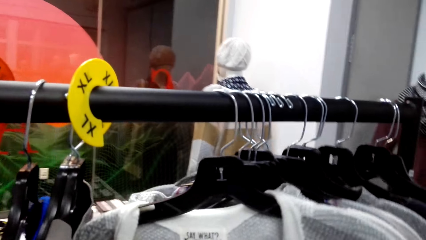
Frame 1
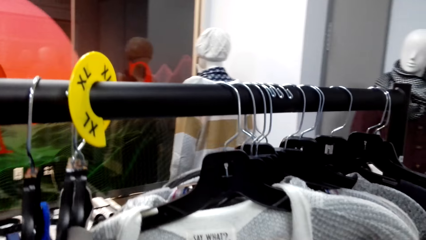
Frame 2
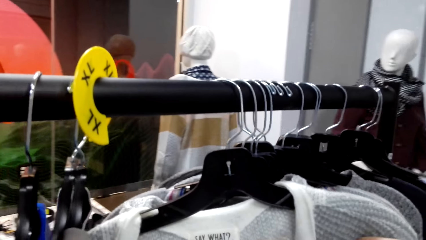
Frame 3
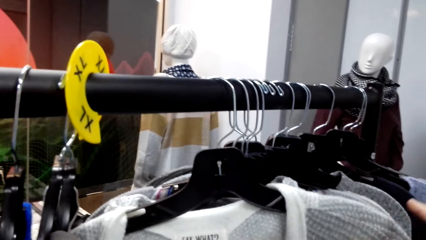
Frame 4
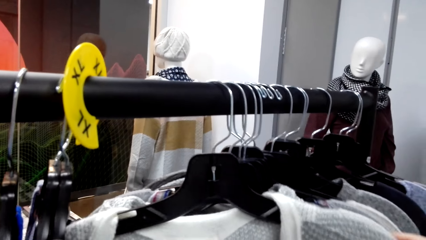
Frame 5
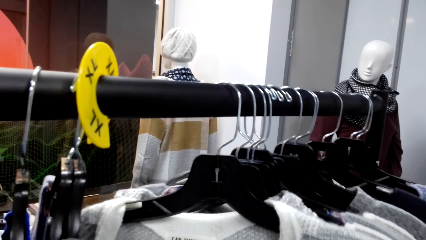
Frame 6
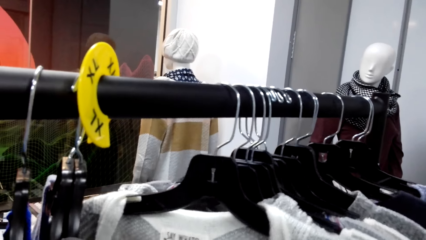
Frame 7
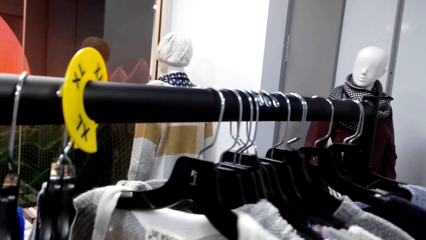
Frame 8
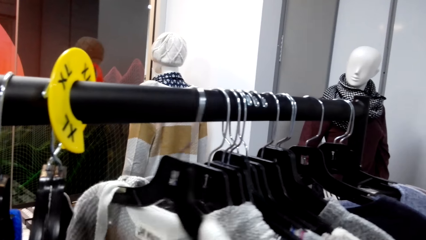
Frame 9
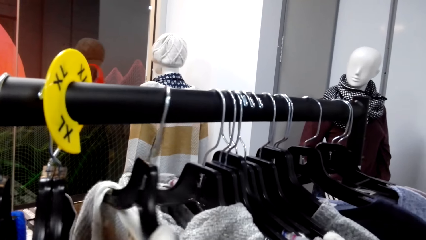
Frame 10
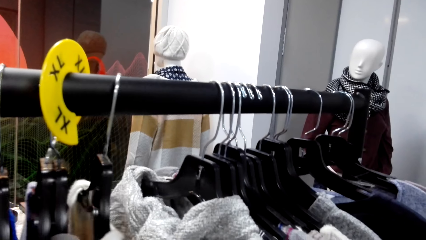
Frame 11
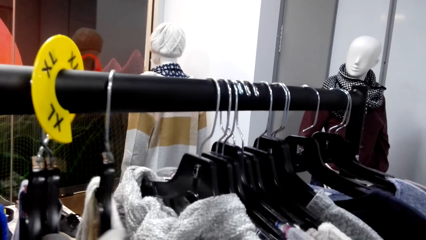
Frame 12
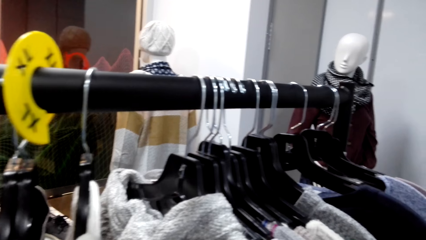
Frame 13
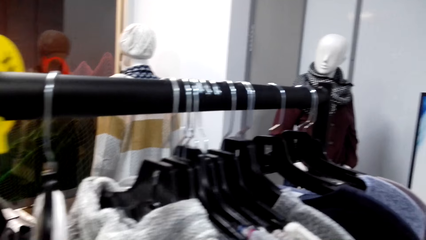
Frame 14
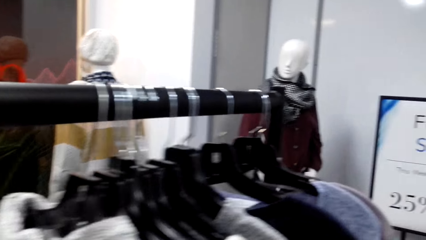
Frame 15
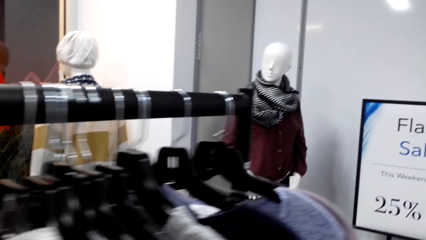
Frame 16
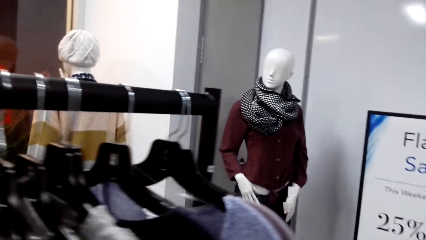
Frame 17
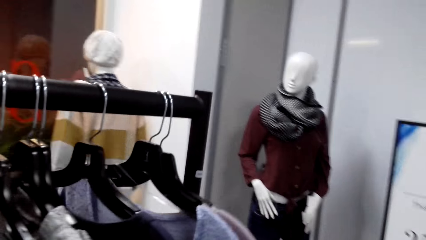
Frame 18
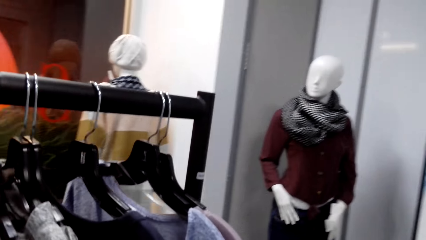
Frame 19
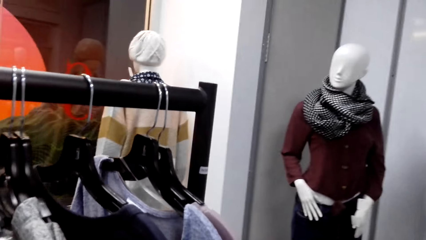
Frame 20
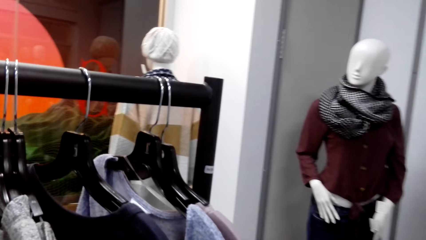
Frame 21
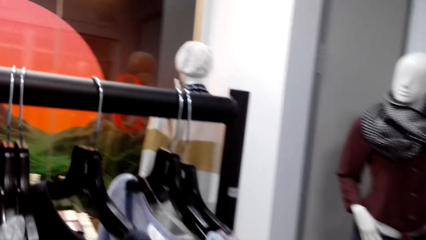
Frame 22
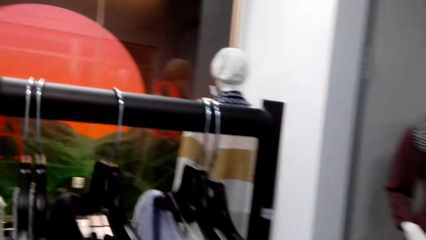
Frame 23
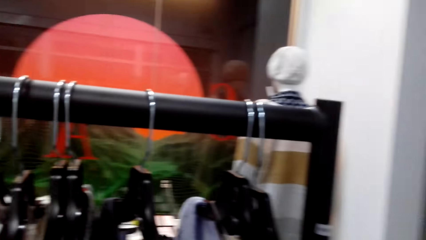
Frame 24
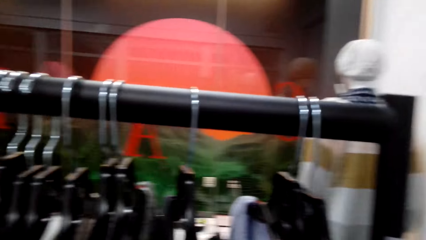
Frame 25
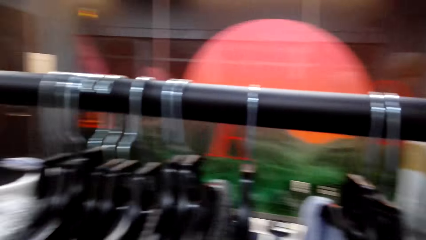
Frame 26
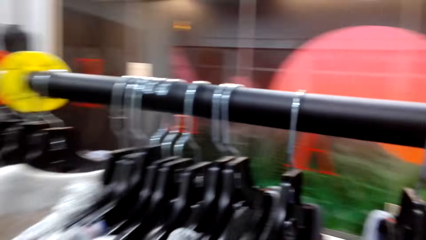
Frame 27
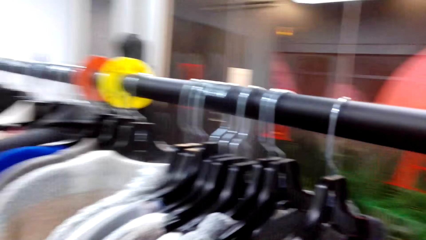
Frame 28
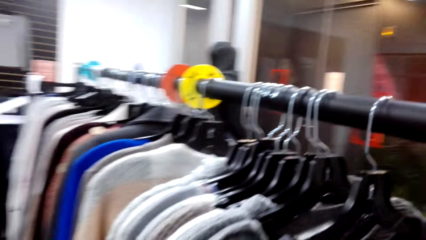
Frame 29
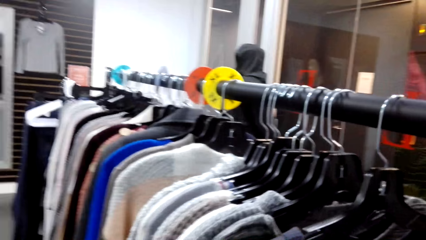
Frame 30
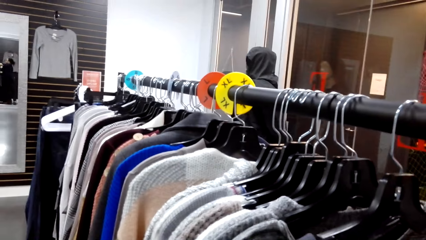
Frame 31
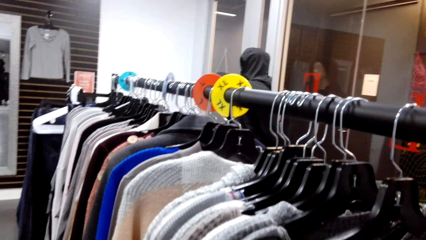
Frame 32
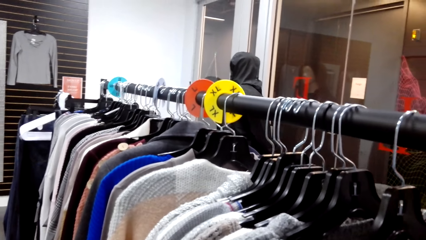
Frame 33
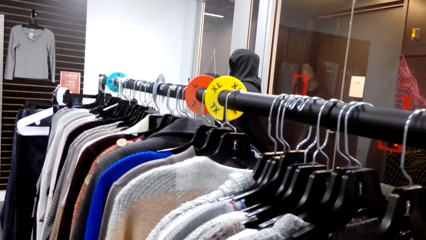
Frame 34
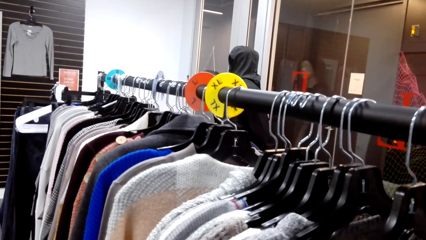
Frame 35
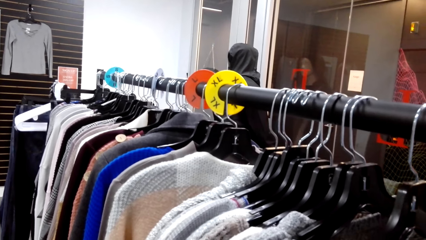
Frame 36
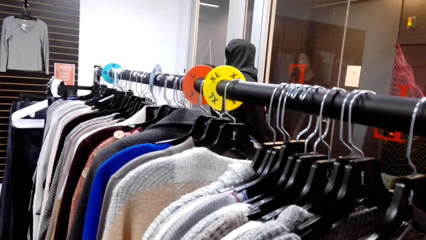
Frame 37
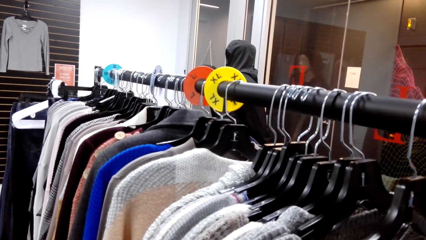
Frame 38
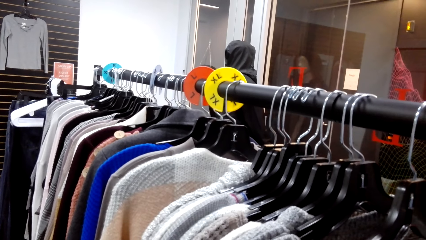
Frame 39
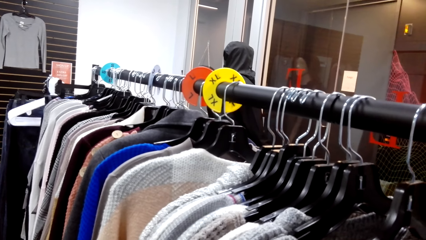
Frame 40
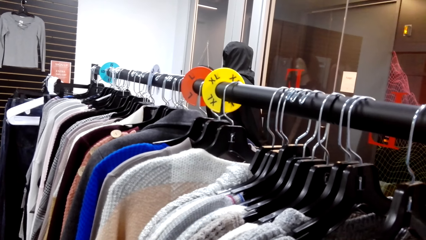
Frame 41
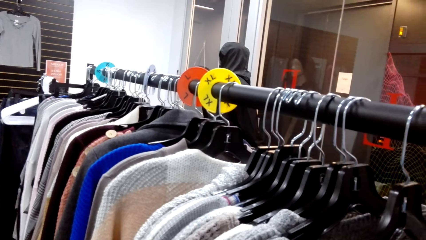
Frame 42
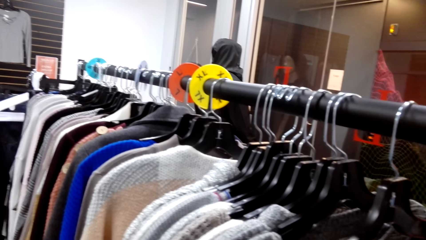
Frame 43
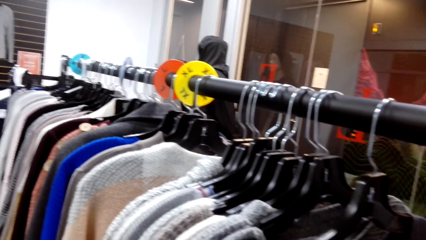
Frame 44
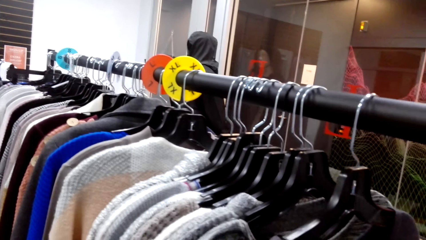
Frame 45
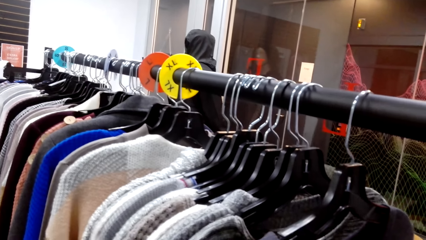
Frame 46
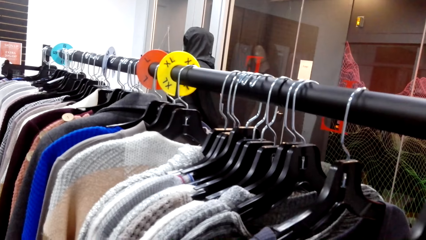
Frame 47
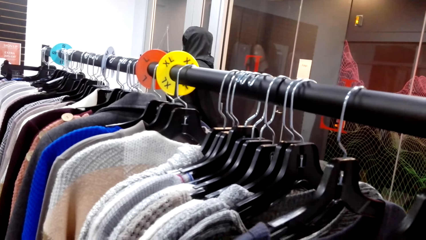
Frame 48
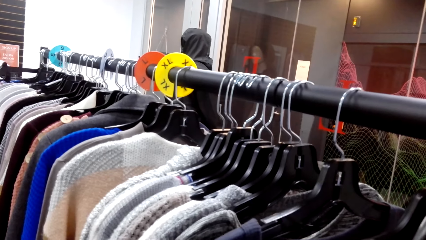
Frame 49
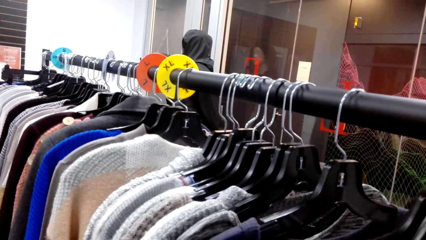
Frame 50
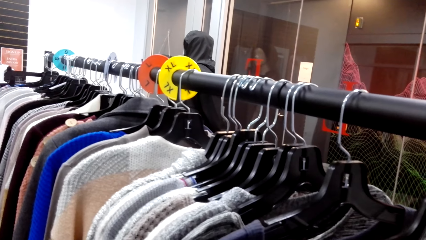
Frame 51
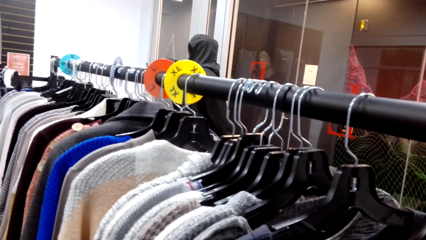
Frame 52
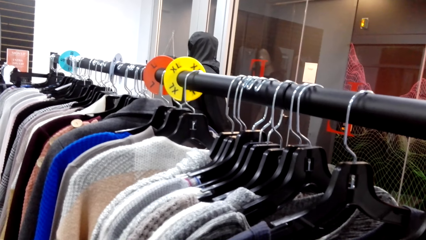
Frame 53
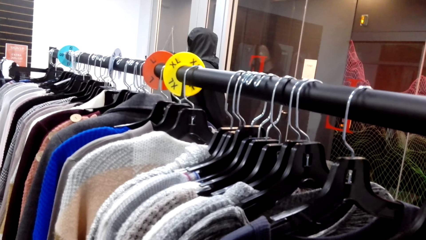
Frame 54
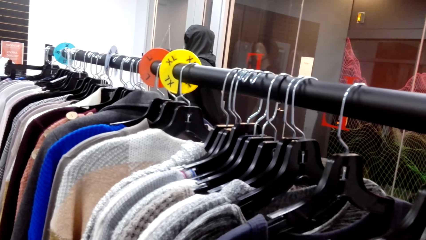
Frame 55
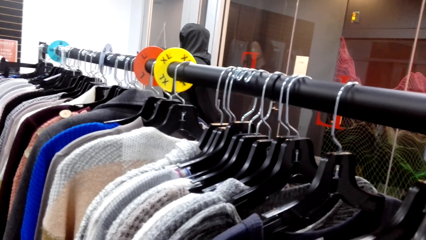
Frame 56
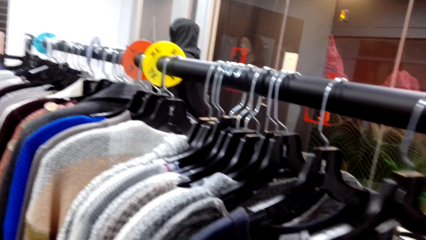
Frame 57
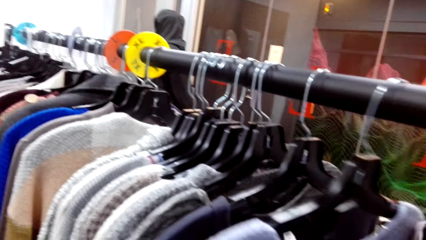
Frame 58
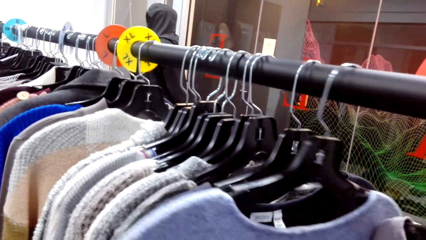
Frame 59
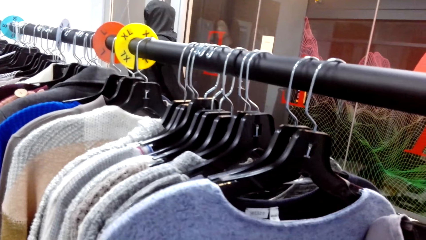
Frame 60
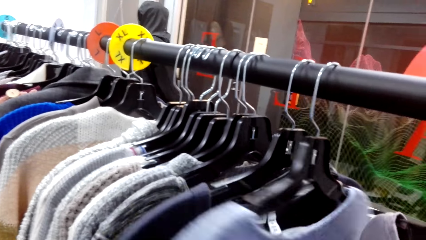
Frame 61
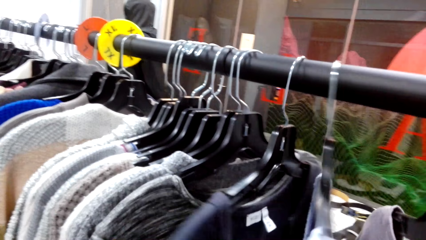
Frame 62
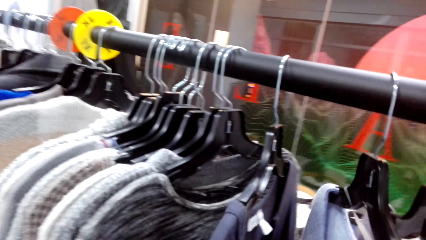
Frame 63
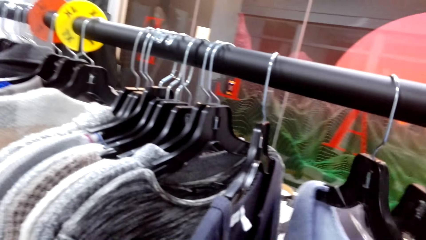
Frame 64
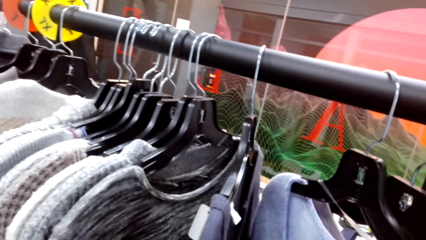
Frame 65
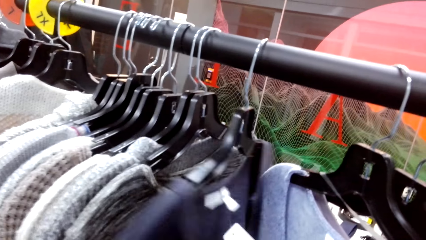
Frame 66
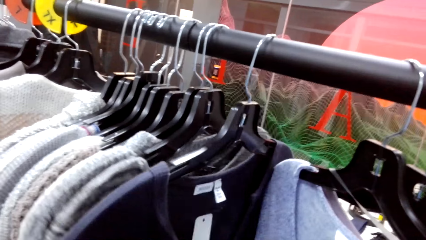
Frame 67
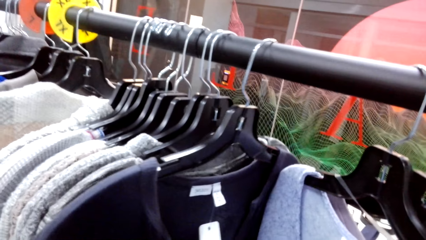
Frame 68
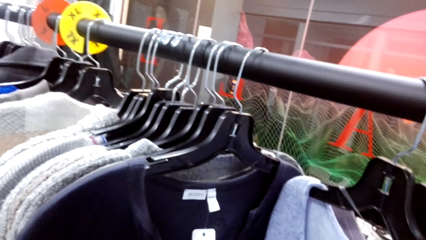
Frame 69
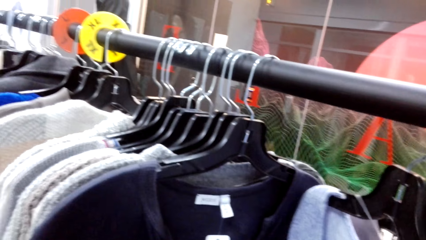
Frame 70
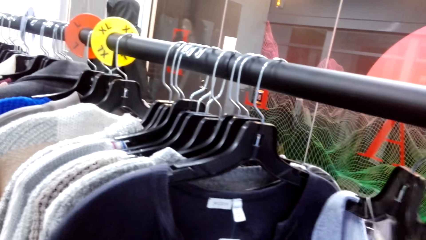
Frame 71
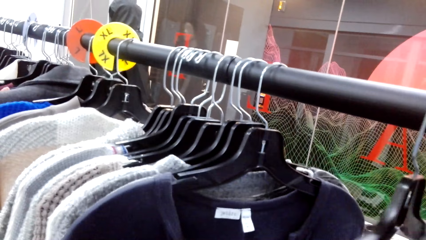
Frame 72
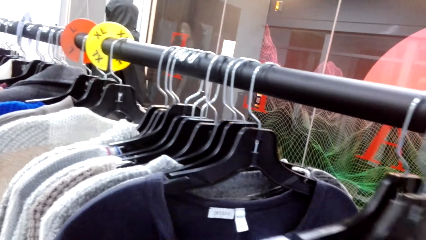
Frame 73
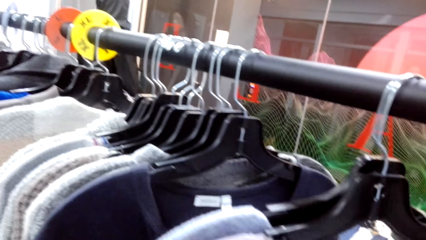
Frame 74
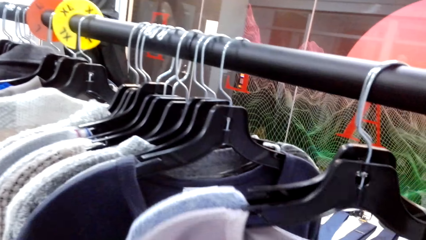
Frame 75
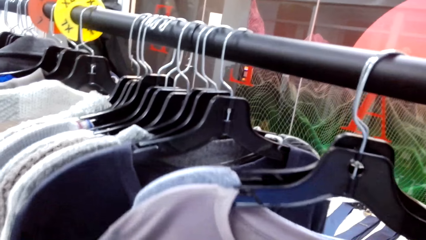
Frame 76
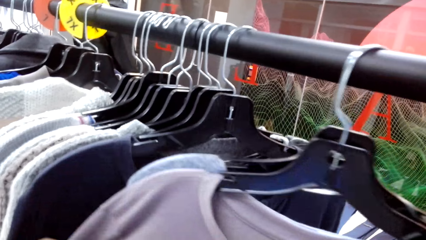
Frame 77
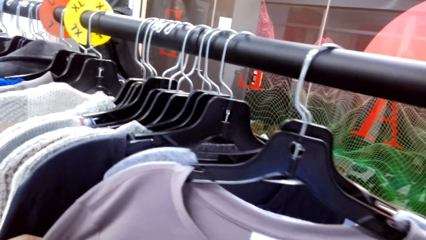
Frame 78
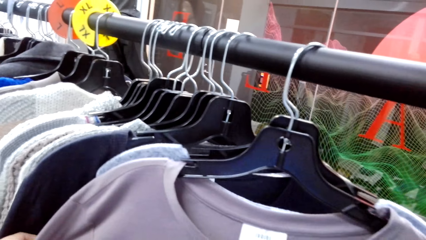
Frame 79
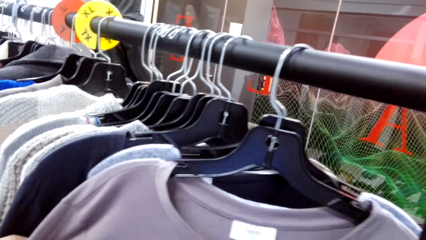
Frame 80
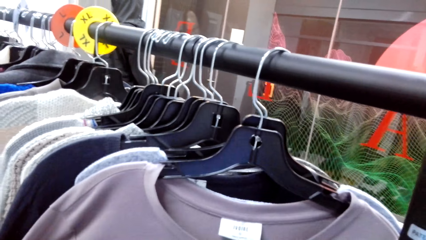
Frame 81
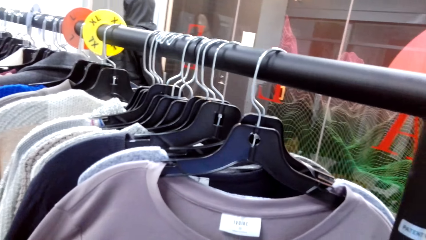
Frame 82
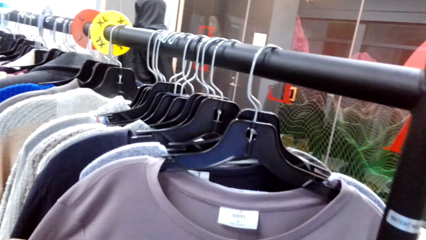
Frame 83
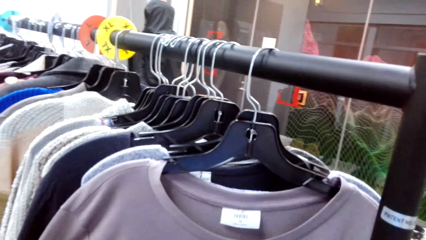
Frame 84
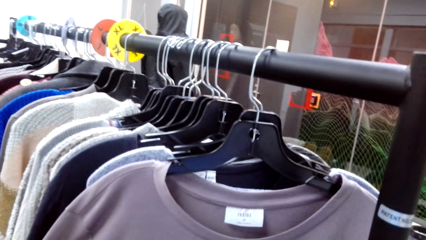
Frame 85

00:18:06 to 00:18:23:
The camera wearer pushes clothes aside. They walk around the room. They look at the clothes.
